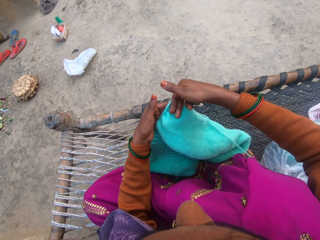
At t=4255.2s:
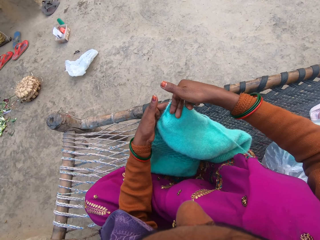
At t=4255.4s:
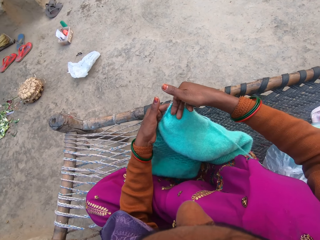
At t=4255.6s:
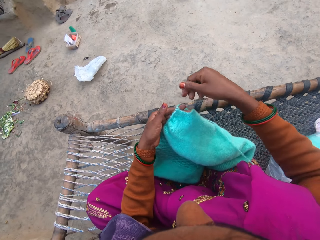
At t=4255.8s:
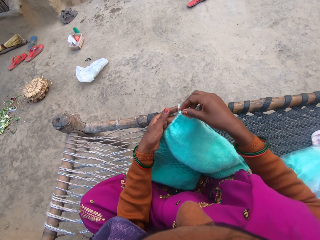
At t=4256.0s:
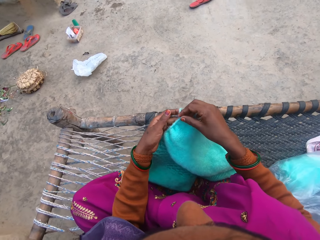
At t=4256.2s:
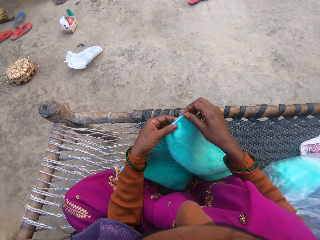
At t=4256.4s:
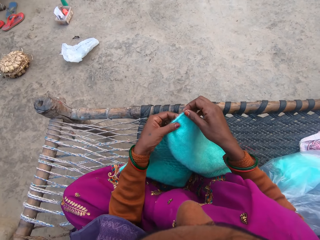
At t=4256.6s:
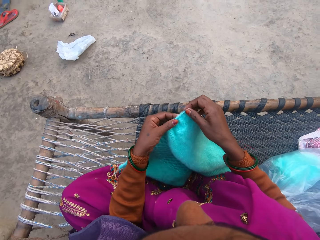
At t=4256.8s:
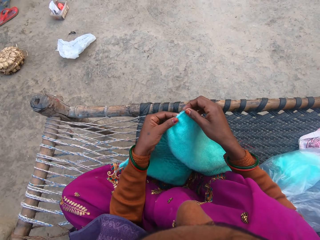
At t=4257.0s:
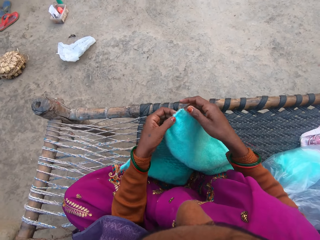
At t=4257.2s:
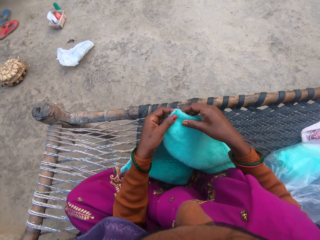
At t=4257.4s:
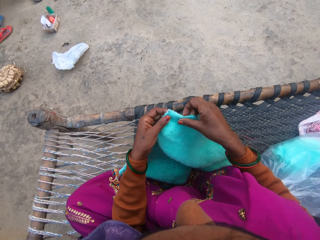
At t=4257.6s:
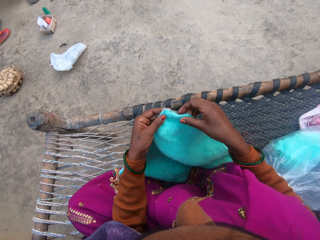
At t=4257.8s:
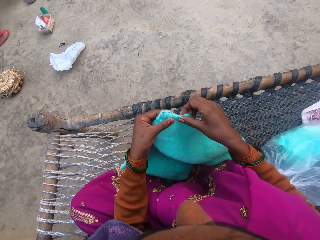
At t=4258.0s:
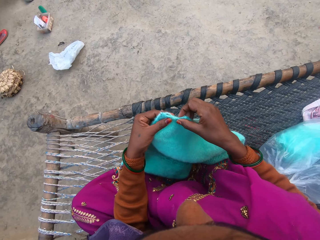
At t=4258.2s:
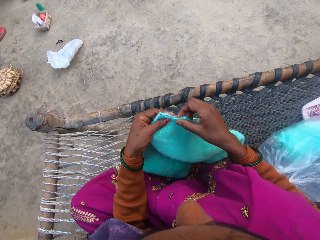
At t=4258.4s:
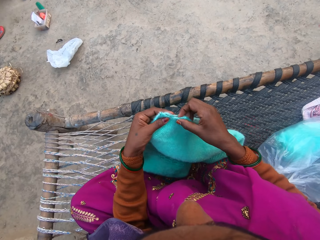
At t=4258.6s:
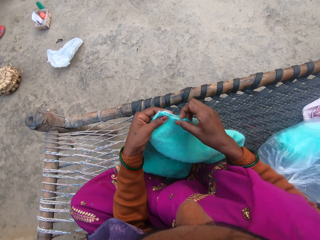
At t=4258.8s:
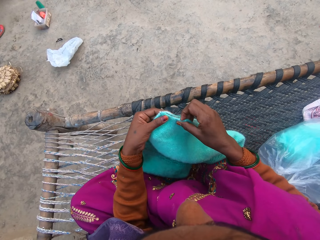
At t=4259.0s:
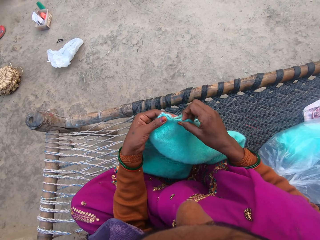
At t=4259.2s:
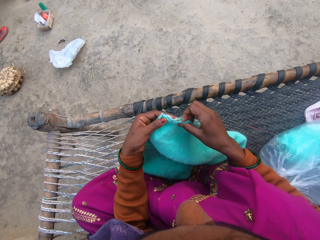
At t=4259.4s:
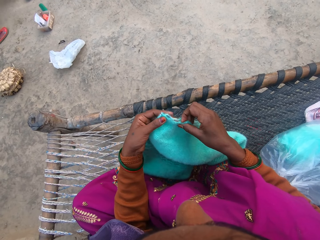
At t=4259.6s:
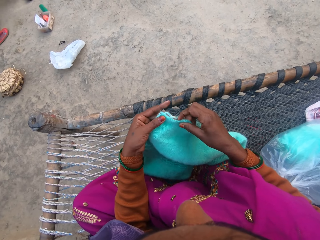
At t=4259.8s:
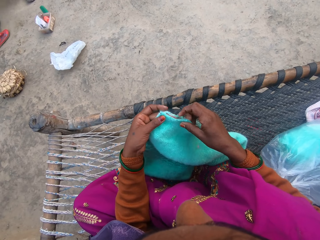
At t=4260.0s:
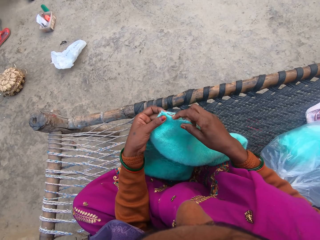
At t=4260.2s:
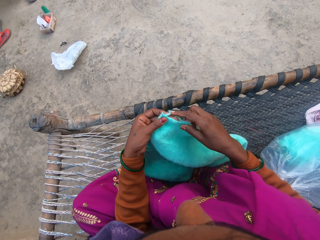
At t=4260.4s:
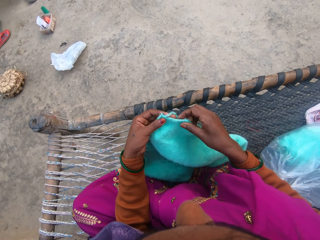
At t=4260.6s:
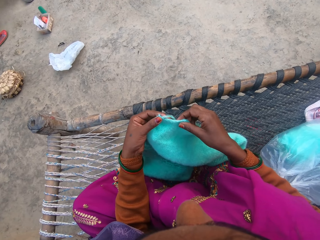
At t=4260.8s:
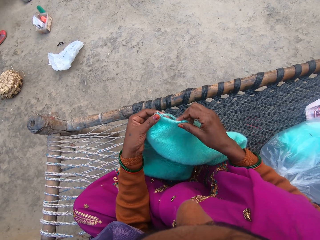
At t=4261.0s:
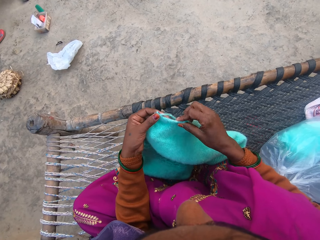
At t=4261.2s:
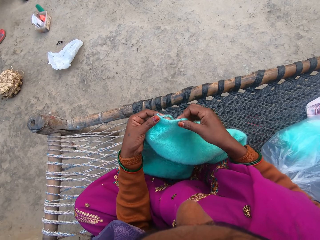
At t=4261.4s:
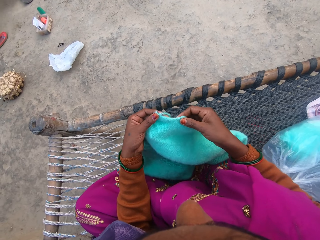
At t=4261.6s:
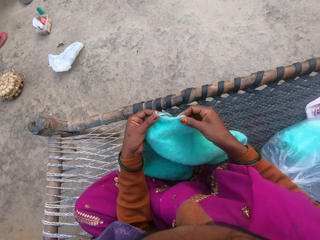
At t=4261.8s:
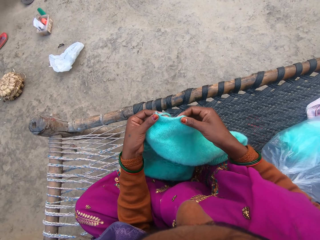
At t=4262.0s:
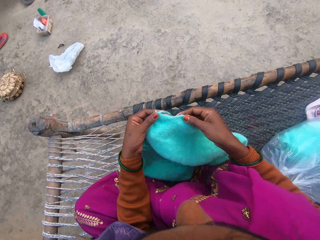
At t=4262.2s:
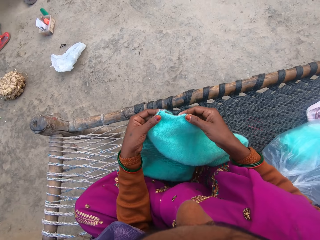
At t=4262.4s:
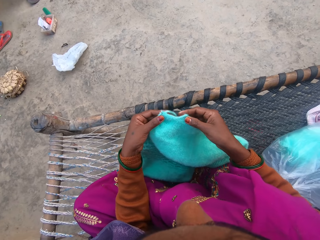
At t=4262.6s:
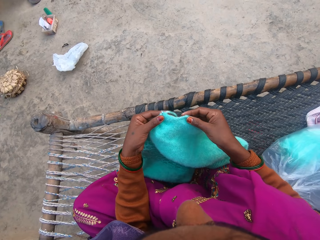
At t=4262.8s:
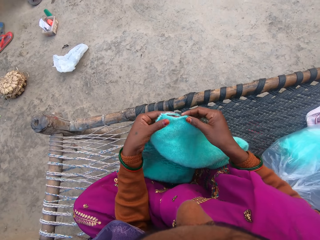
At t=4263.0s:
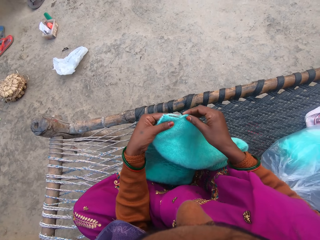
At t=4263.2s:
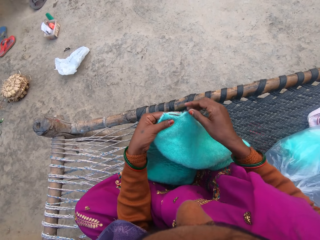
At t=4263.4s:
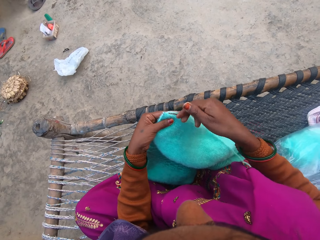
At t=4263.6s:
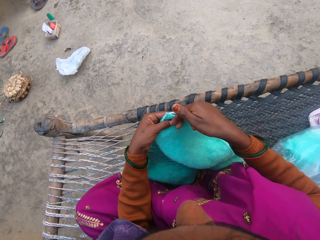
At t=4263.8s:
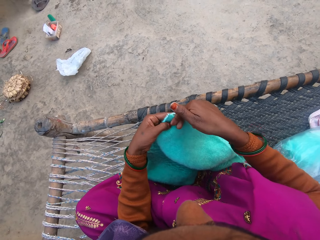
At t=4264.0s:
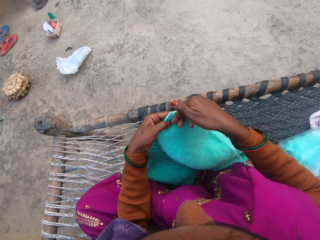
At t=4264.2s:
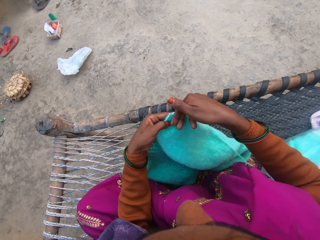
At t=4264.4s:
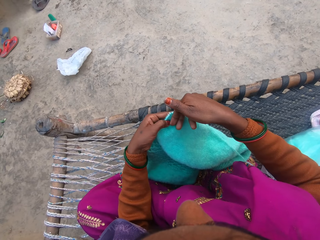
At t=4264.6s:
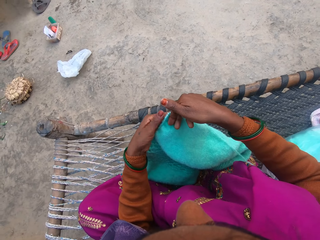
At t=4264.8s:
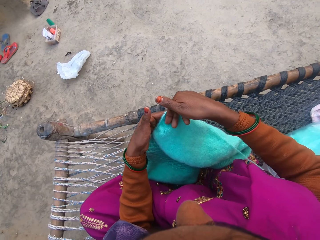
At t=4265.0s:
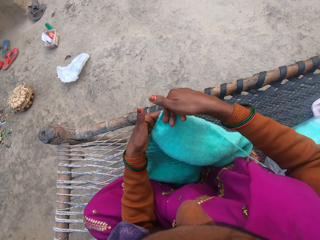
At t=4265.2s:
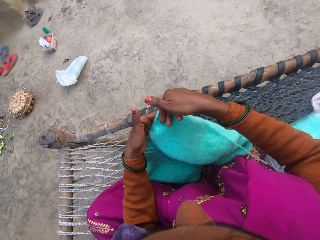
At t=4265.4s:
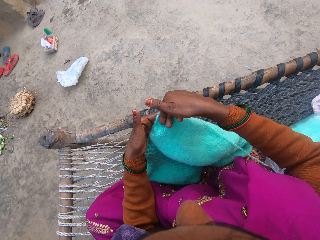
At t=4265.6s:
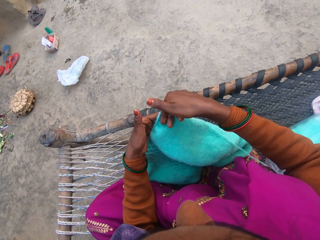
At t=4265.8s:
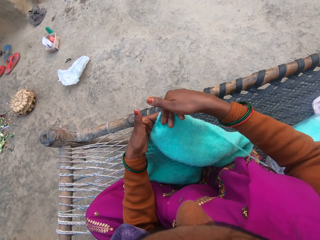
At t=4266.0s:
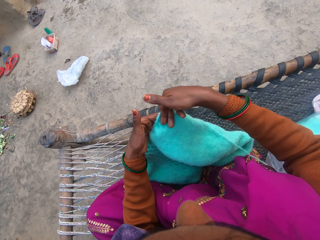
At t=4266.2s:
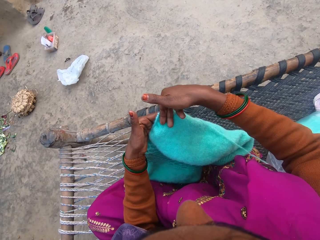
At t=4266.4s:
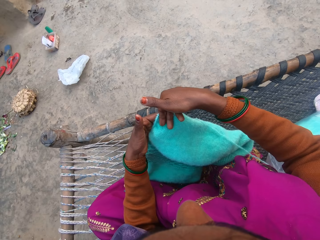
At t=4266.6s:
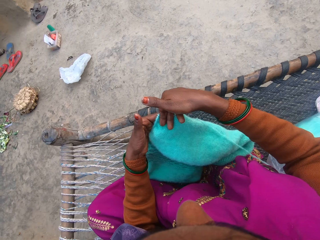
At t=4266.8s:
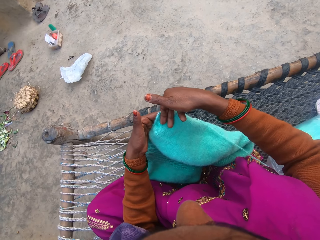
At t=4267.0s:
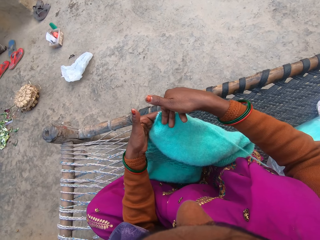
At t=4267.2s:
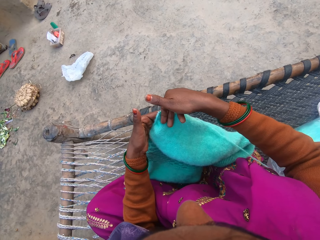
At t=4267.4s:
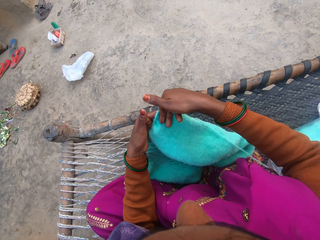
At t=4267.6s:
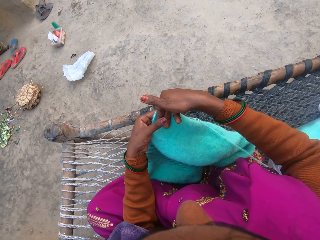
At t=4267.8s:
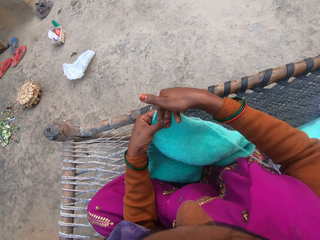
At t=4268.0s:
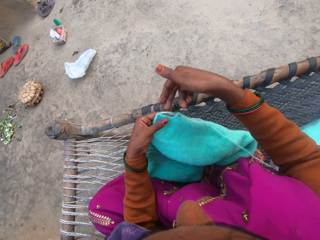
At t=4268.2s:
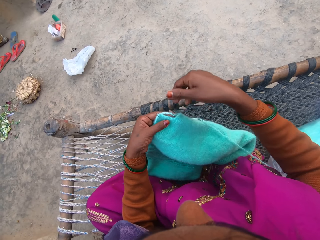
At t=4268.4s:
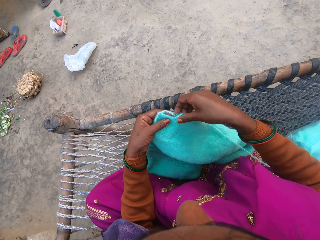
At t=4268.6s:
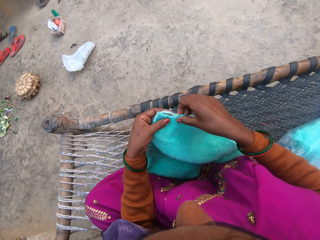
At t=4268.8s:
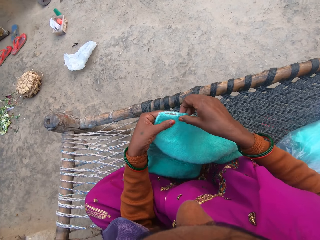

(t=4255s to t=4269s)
The camera wearer measures the size required. They measure the size required again.

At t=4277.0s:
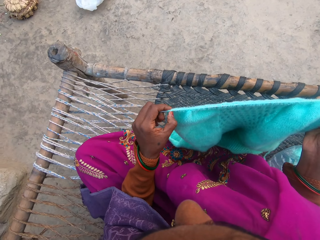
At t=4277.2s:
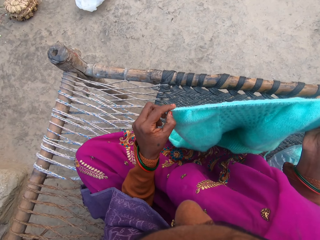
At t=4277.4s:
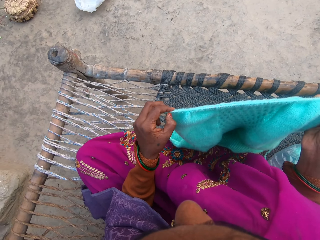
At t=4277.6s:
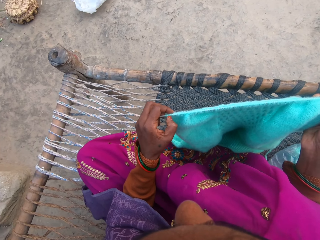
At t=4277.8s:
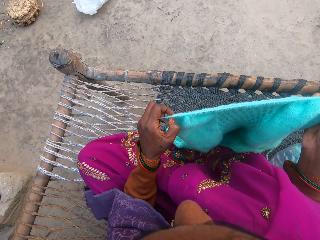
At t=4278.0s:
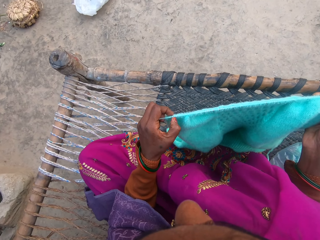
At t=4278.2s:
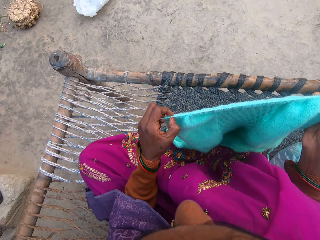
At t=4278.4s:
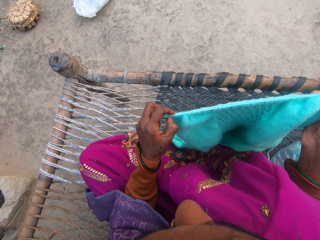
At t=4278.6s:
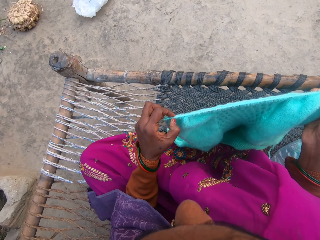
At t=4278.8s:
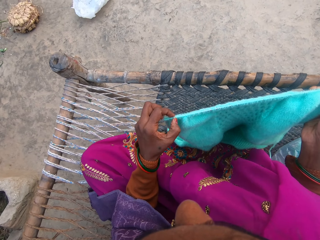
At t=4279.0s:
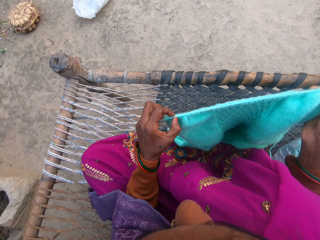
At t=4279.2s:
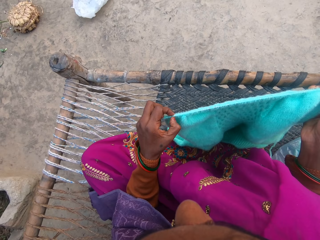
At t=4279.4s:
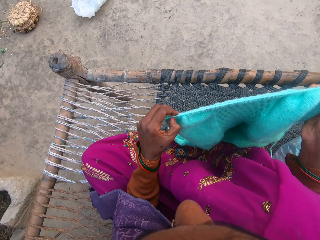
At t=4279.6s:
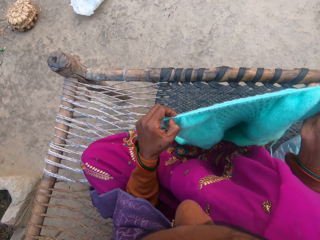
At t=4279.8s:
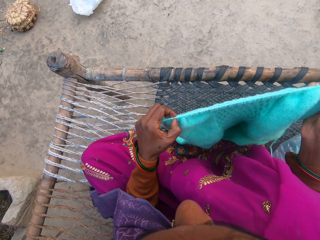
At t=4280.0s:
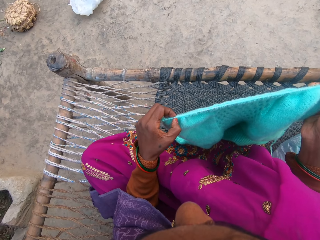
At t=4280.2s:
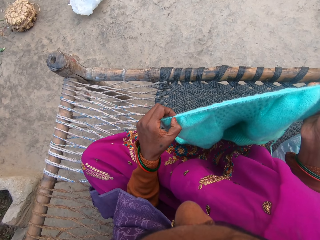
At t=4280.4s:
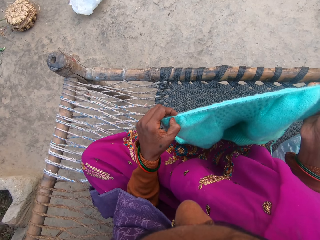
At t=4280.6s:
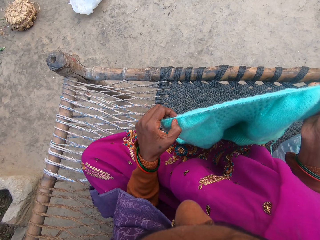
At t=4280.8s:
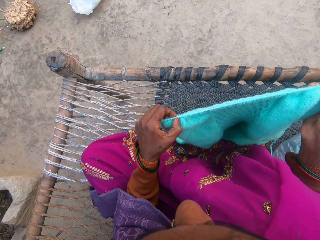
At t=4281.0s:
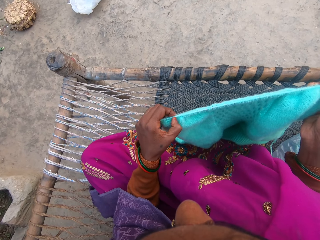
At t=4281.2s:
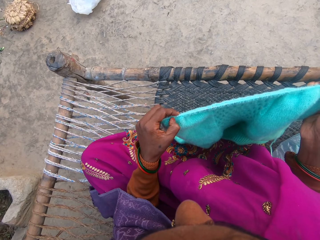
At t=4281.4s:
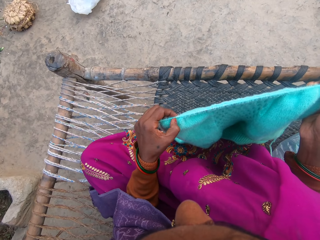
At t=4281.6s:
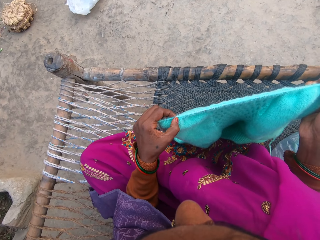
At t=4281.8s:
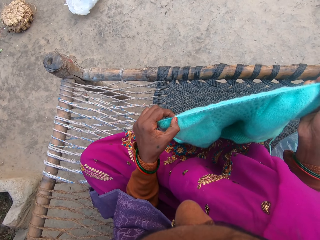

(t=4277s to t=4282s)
The camera wearer counts spaces on the cloth.

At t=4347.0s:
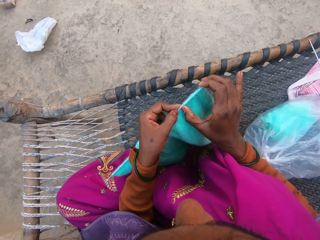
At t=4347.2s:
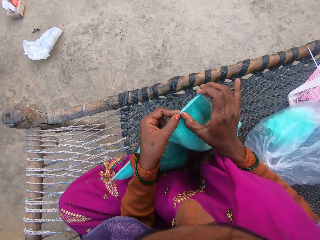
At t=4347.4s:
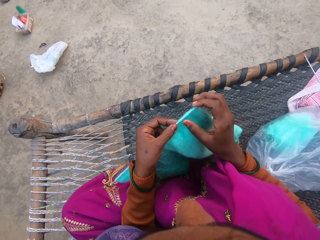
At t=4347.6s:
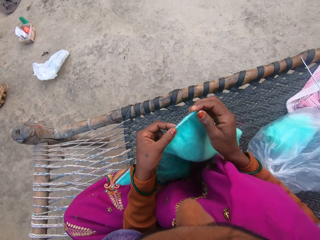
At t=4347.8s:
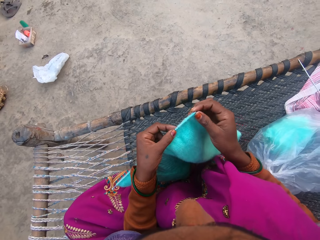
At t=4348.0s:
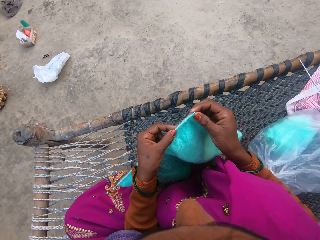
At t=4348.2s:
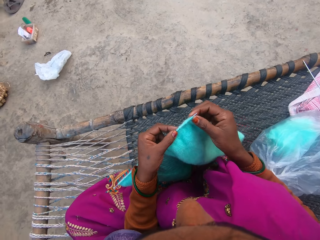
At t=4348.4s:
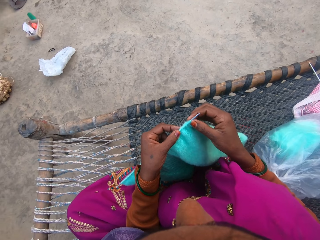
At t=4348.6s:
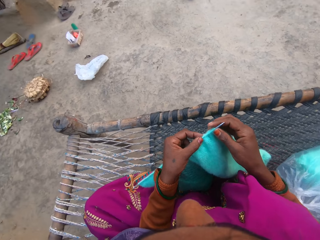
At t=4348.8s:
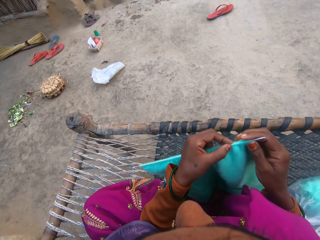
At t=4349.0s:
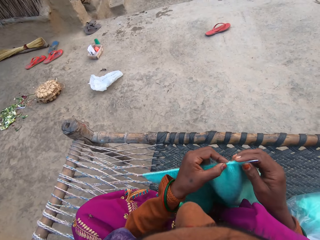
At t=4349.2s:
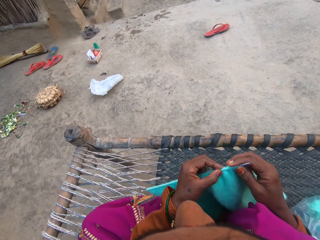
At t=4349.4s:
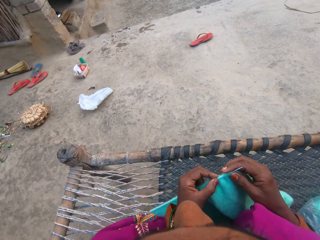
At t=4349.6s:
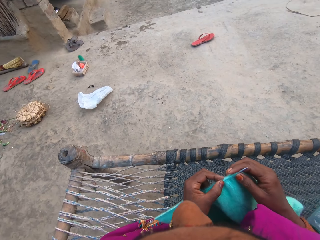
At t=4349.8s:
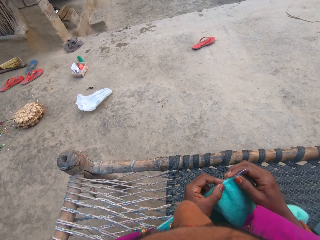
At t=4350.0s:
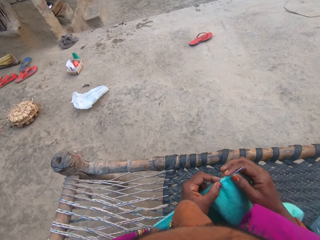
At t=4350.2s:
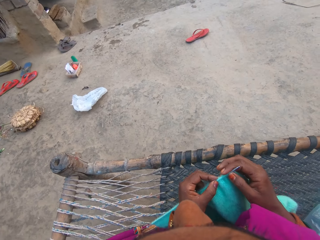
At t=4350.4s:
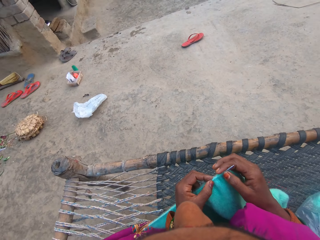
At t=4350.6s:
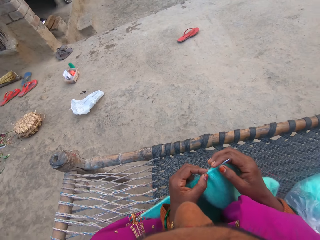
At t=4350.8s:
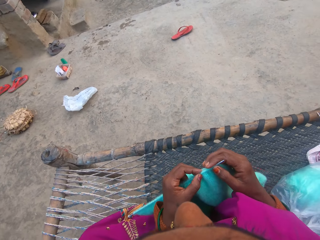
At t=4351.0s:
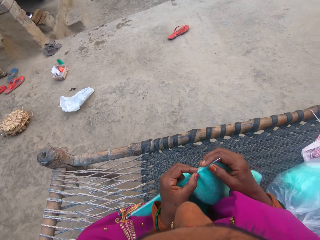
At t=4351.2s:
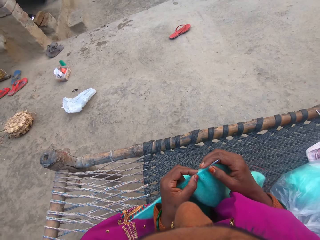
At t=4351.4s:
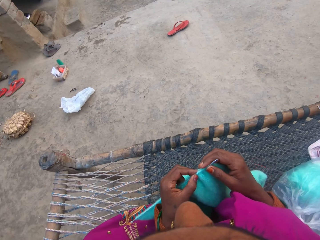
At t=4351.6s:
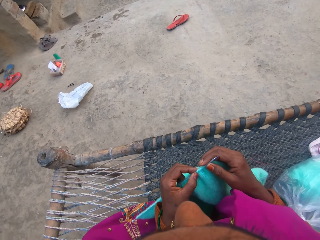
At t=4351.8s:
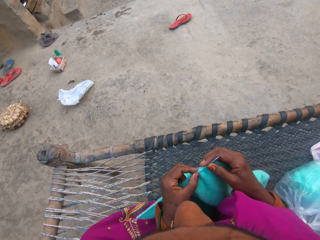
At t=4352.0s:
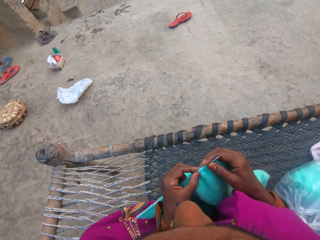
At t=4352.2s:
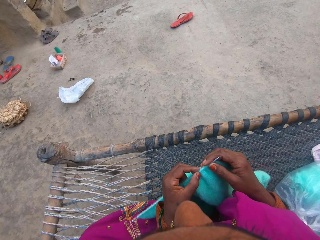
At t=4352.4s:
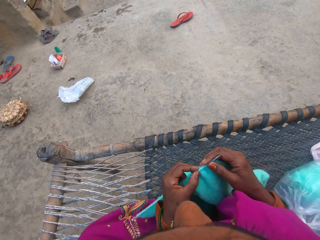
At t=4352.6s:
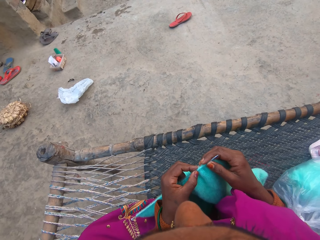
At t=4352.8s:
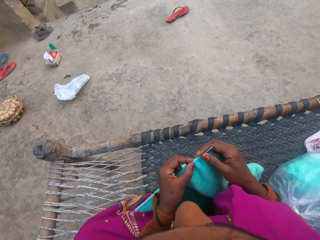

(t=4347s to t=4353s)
The camera wearer holds the sweater. They converse.
